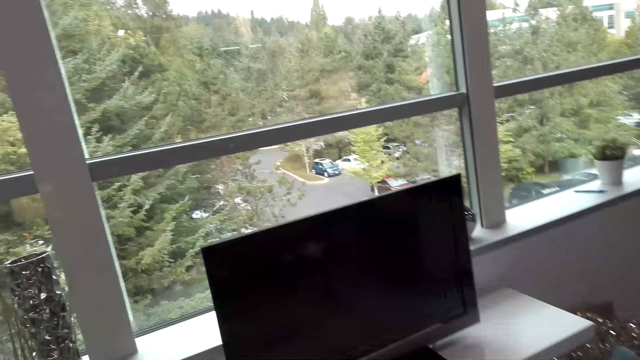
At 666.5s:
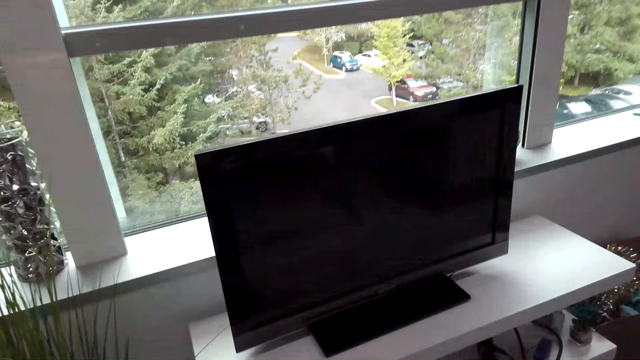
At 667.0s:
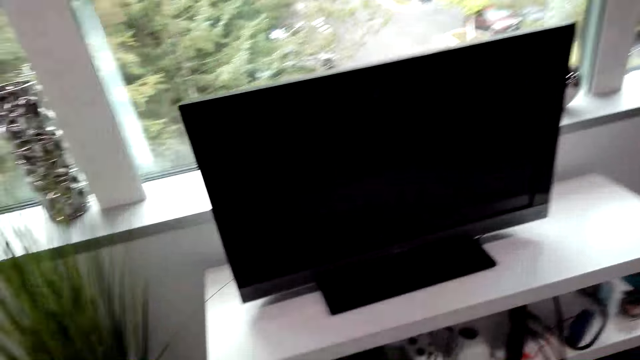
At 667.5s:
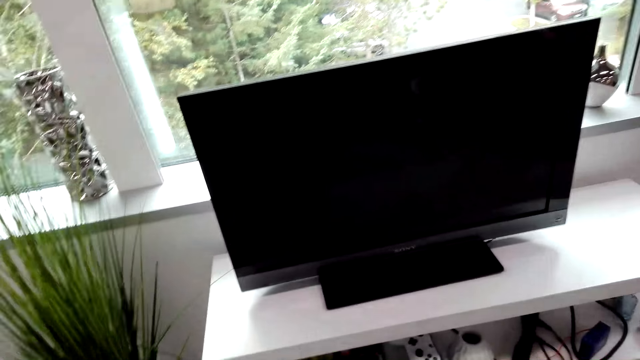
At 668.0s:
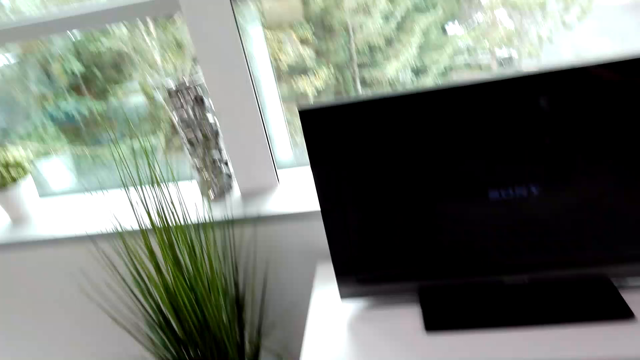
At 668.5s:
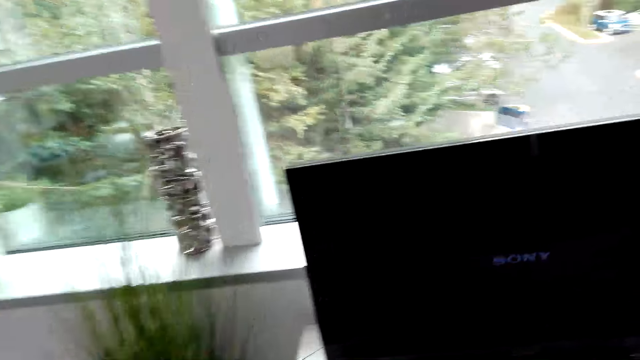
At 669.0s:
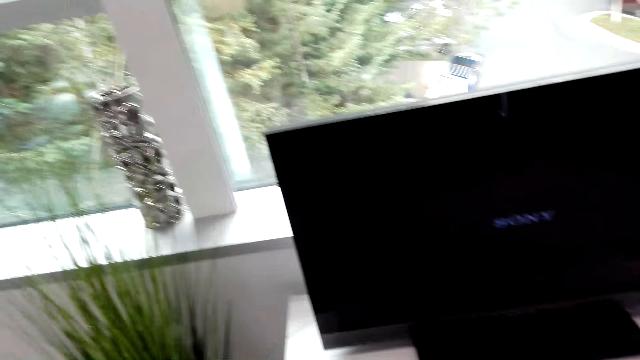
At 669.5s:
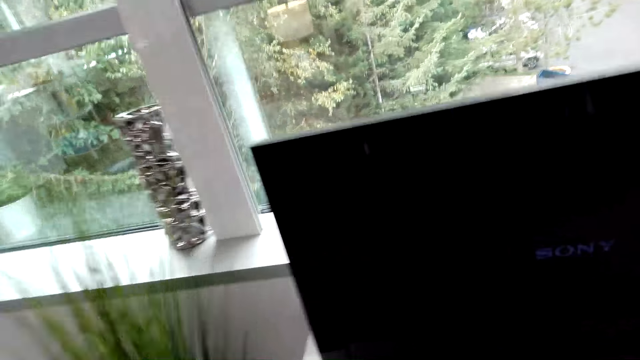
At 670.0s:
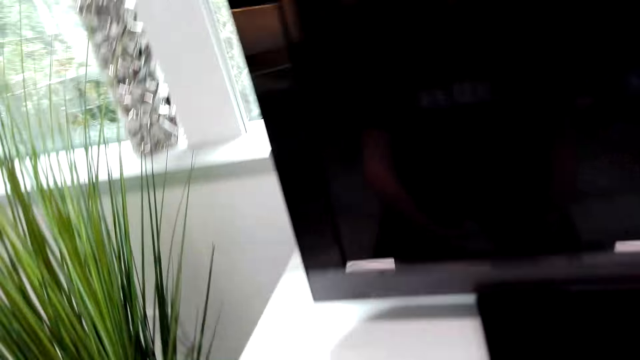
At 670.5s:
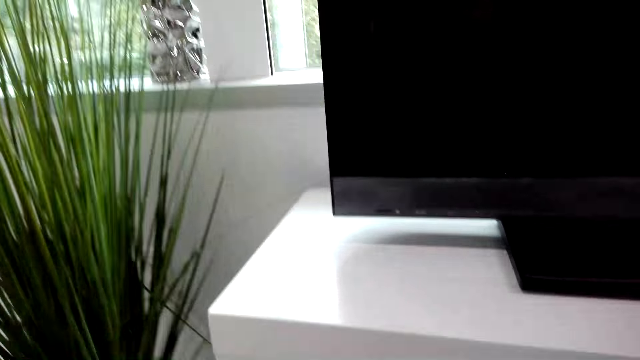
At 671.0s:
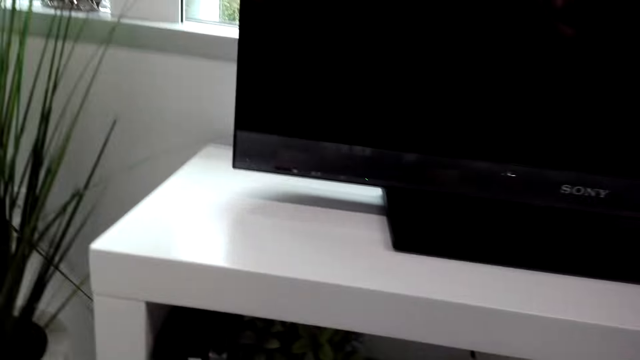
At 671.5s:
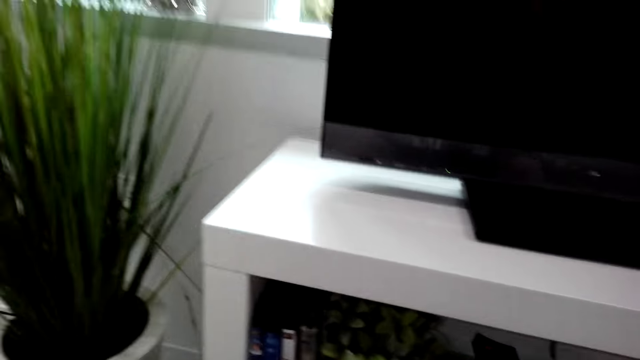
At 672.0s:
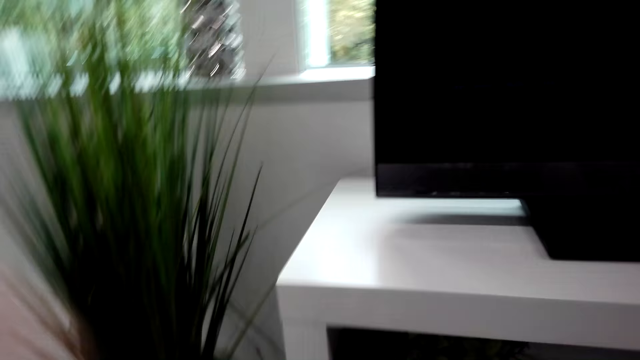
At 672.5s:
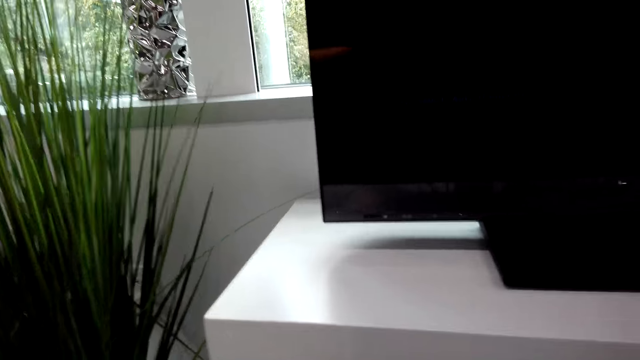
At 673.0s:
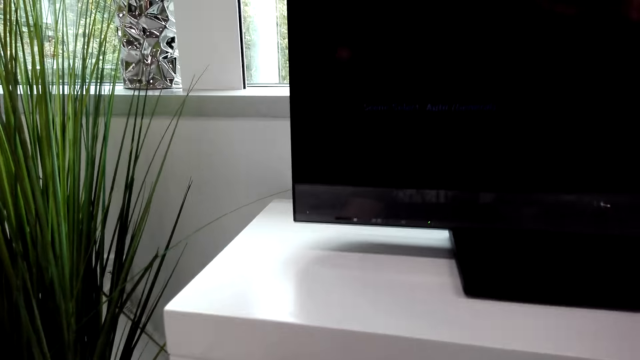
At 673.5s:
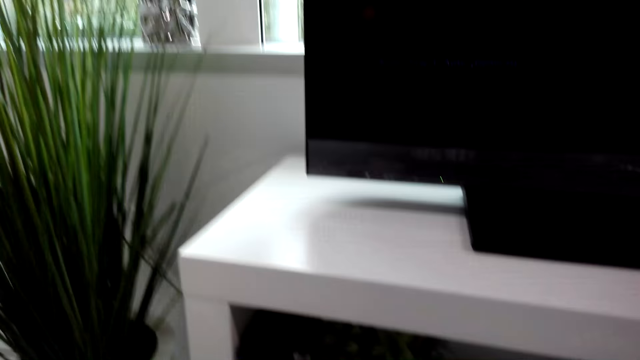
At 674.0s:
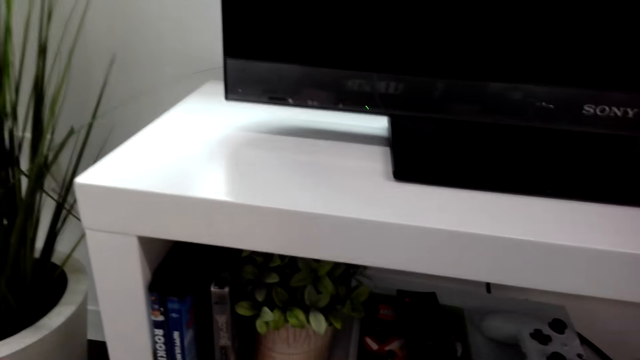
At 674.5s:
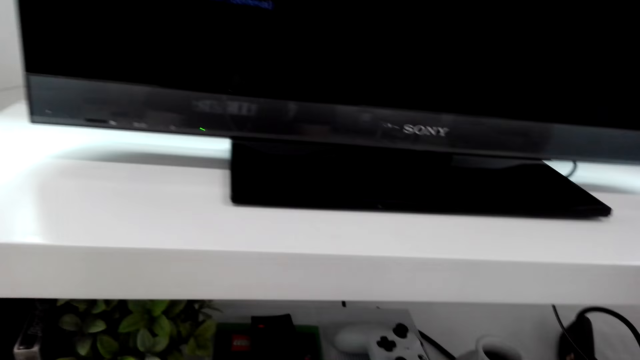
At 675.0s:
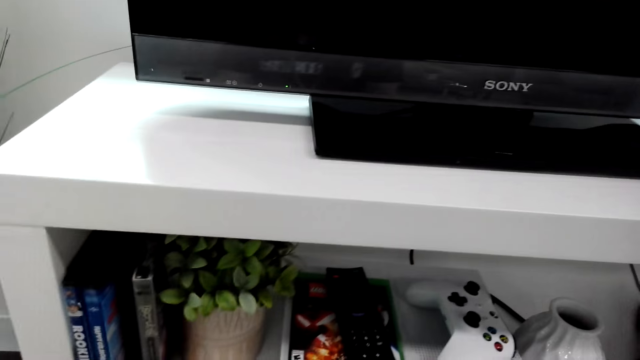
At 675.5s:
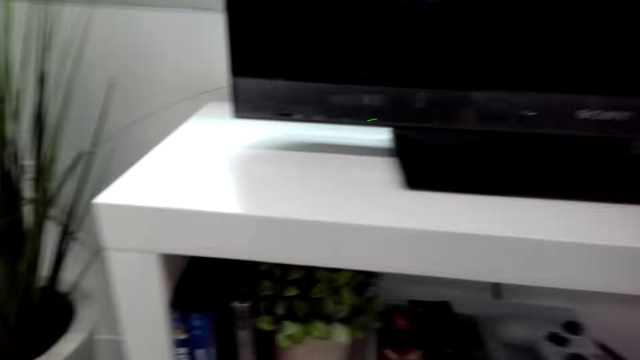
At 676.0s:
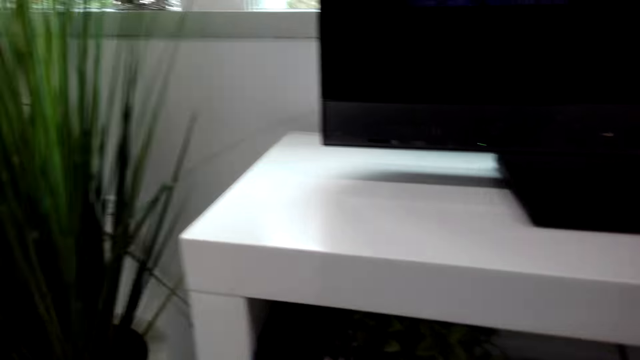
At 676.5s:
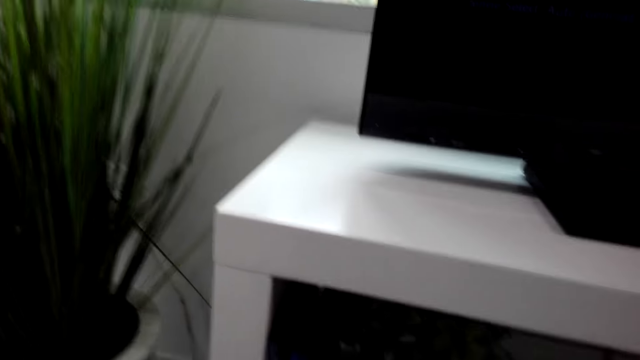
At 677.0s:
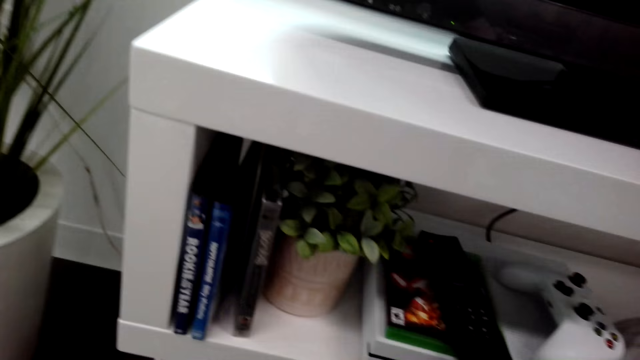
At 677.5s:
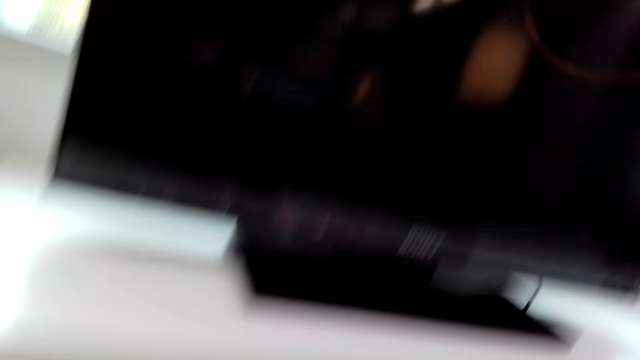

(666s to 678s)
The camera wearer switches on the TV. They squat down in front of the TV.

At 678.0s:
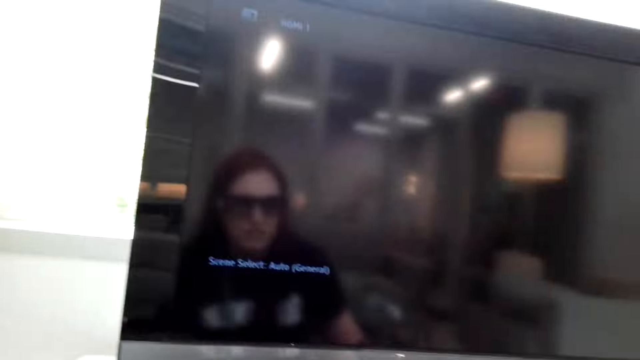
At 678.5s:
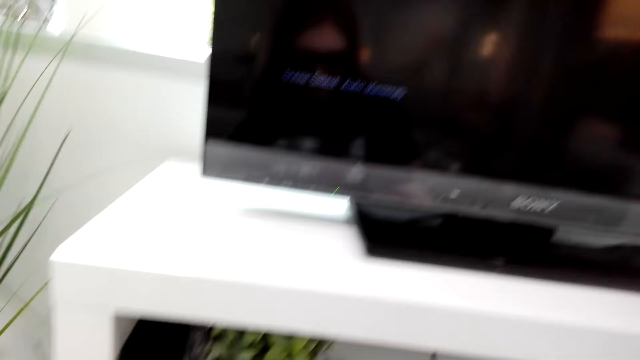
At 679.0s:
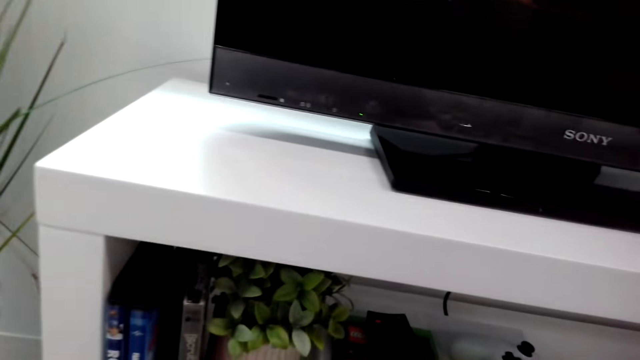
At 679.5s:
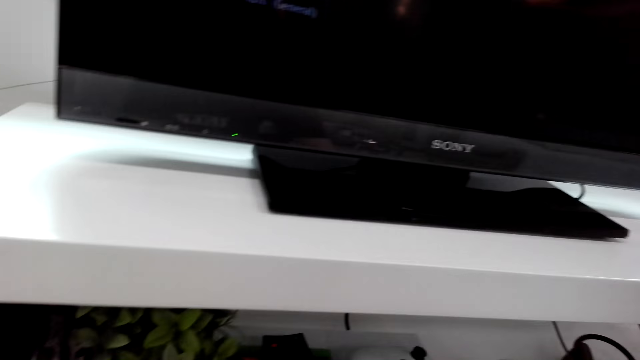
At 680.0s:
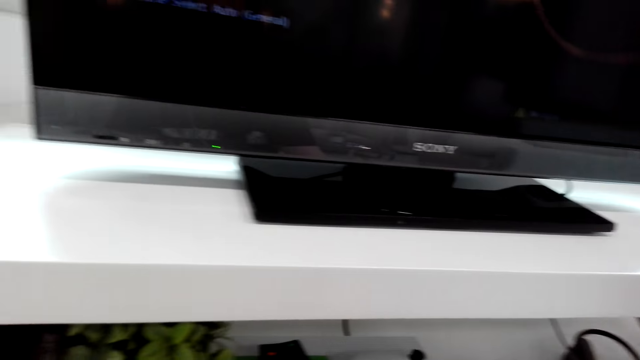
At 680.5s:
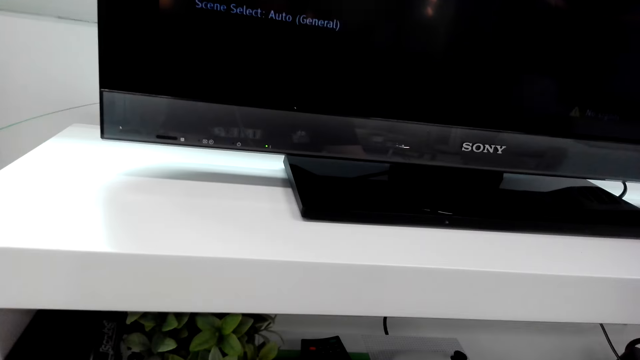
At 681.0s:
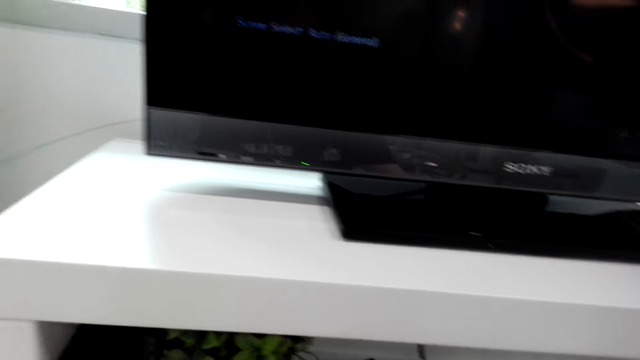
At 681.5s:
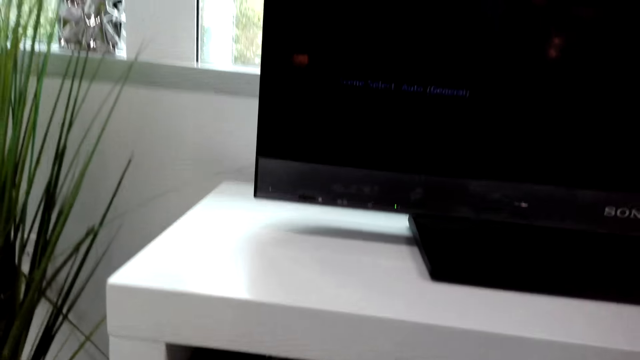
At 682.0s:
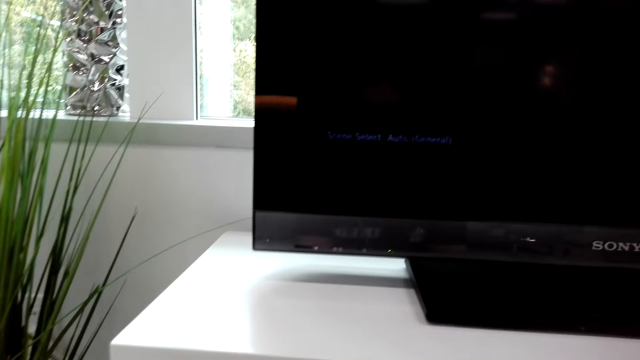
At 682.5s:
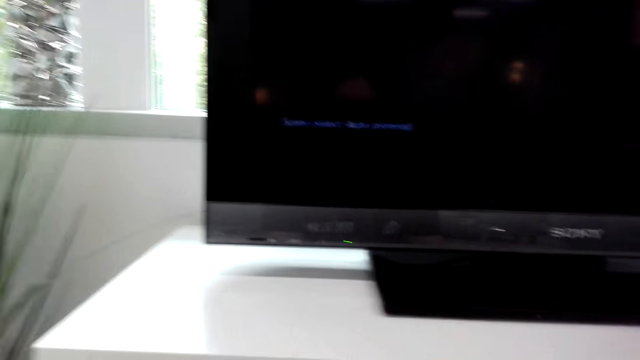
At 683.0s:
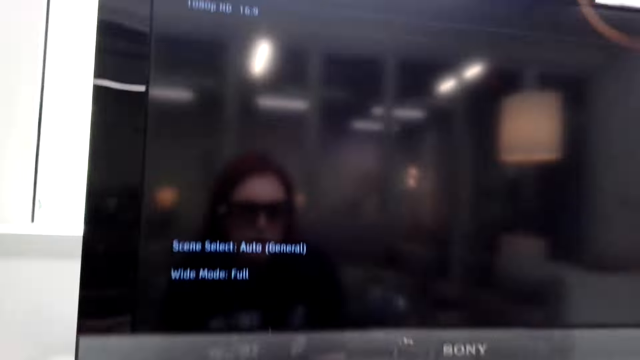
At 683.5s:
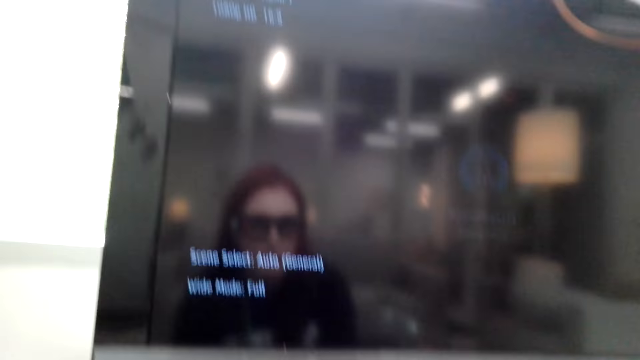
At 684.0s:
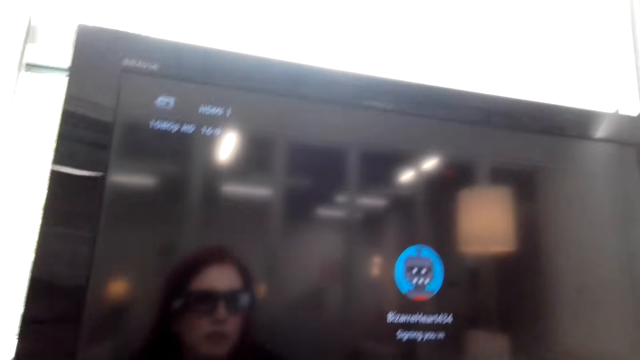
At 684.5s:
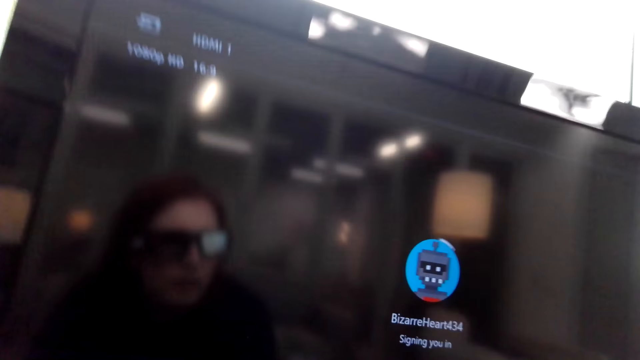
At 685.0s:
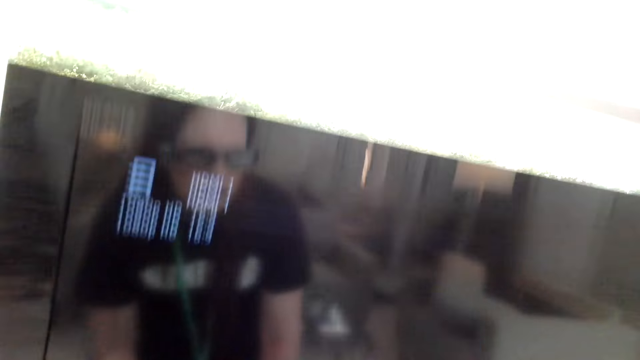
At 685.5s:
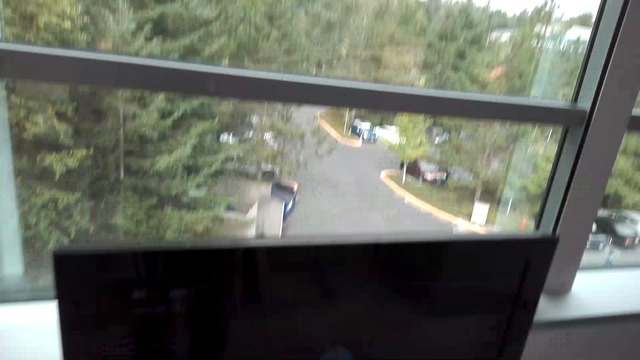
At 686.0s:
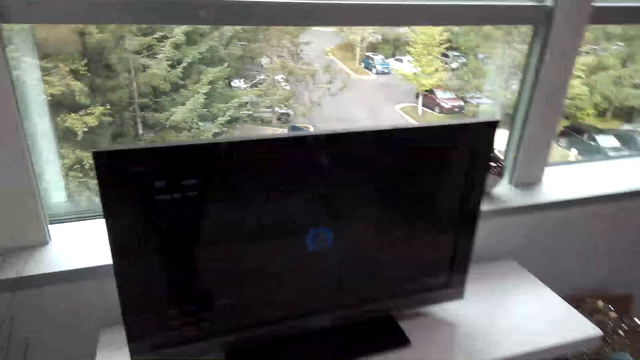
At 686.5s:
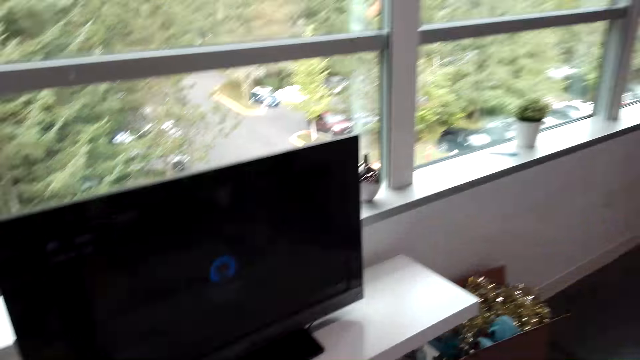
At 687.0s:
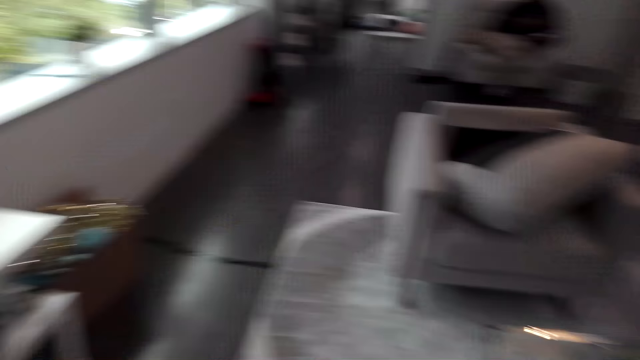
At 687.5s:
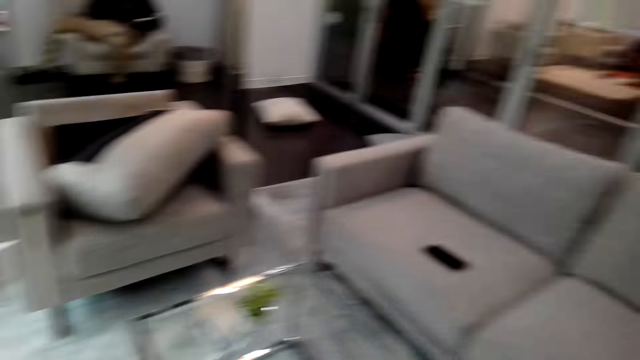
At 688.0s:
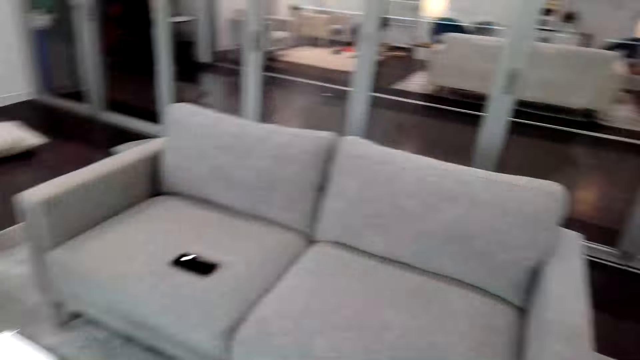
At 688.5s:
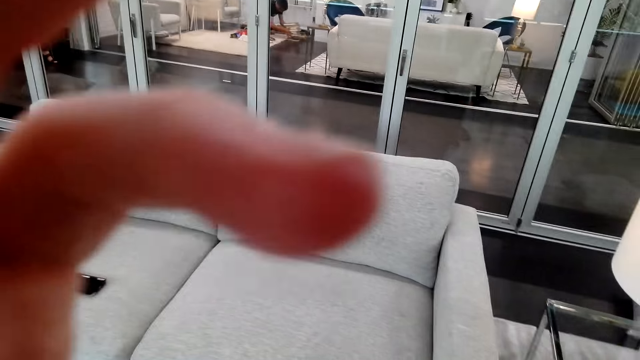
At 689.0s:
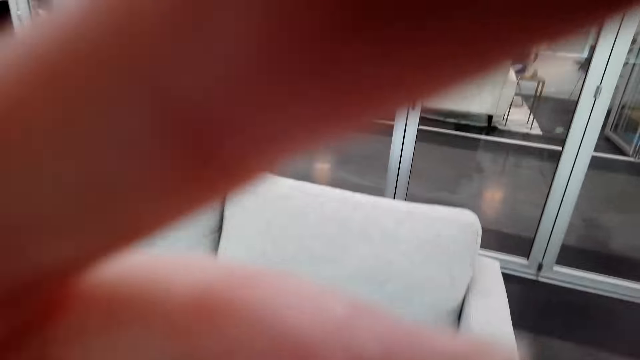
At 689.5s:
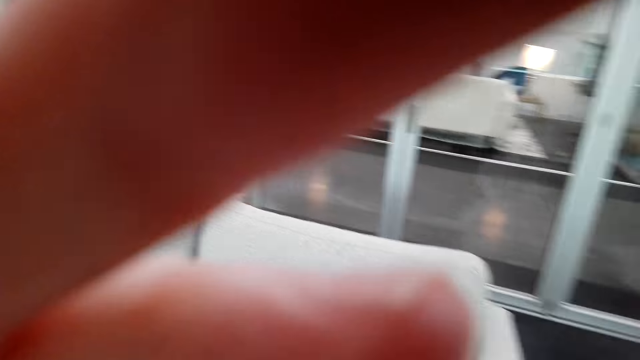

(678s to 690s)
The camera wearer looks at the television. She stands up on her feet, walks to the sofa, and touches her head with her hand.
